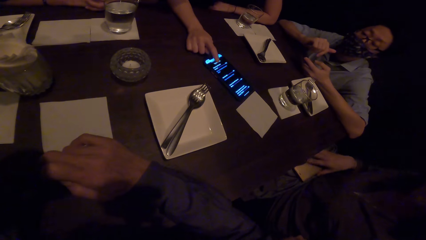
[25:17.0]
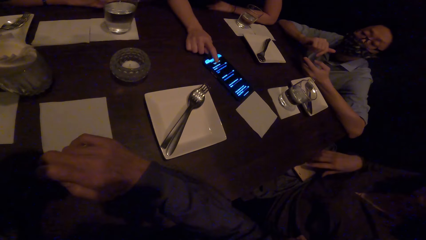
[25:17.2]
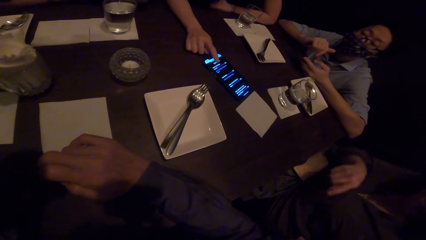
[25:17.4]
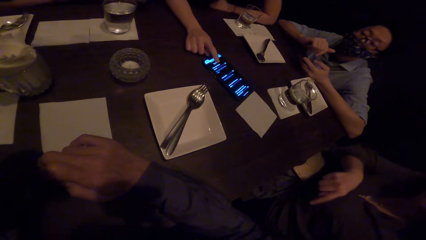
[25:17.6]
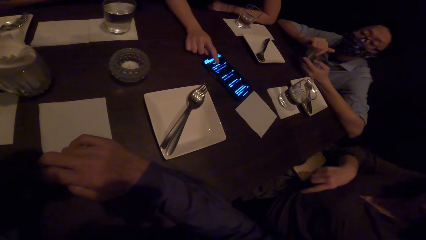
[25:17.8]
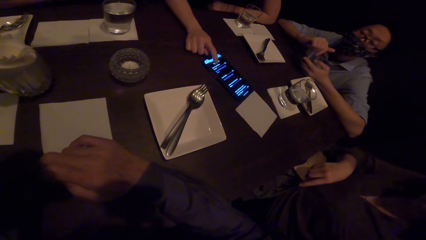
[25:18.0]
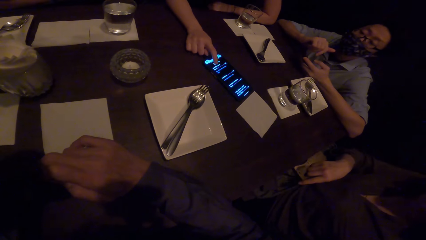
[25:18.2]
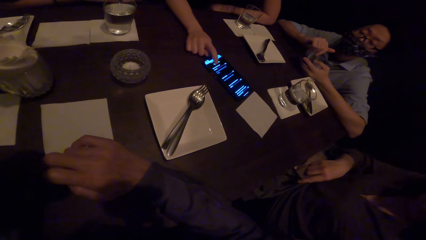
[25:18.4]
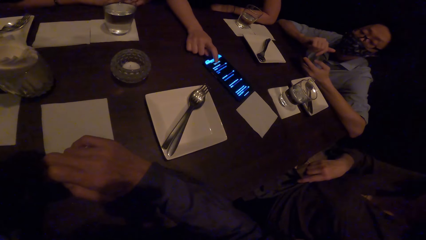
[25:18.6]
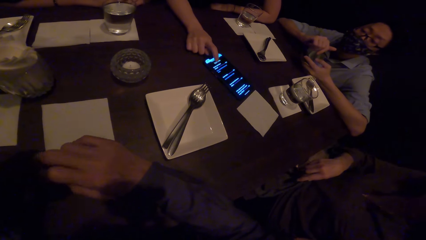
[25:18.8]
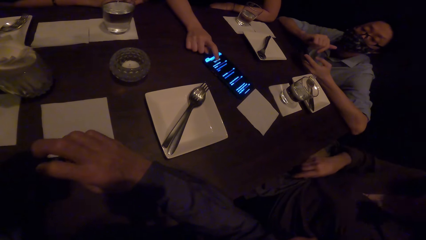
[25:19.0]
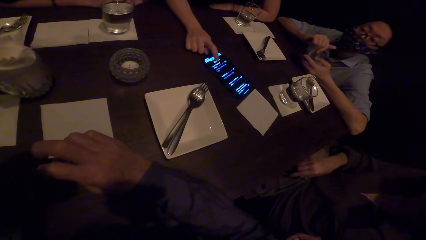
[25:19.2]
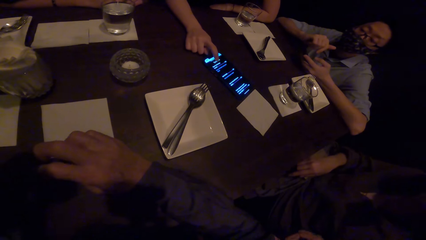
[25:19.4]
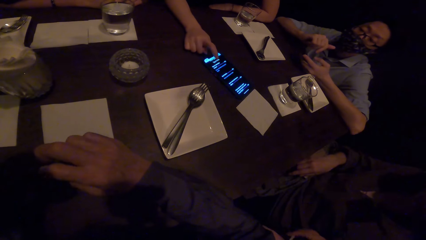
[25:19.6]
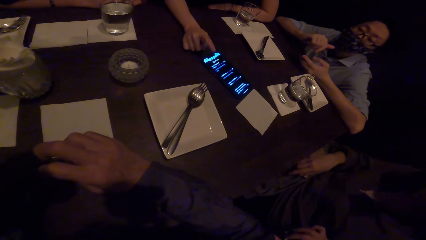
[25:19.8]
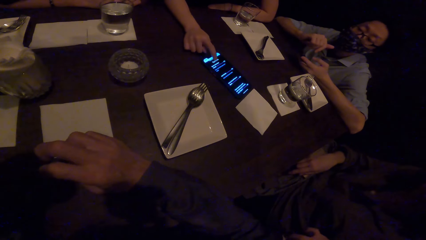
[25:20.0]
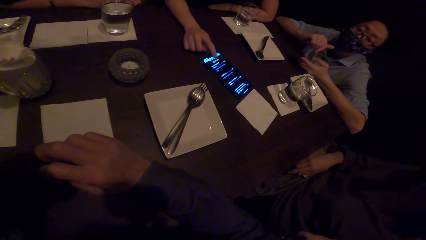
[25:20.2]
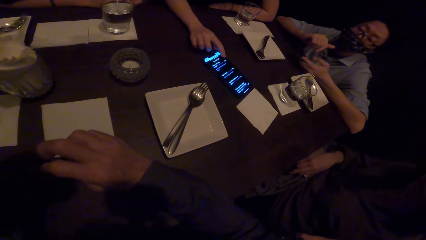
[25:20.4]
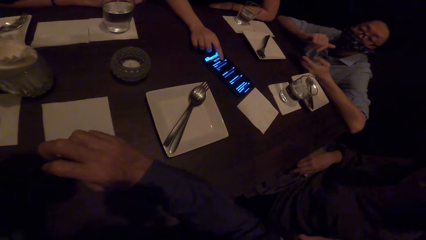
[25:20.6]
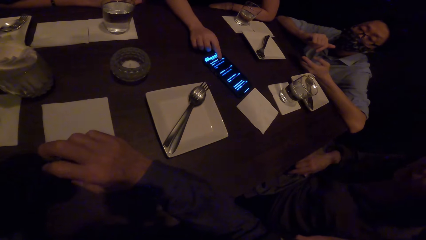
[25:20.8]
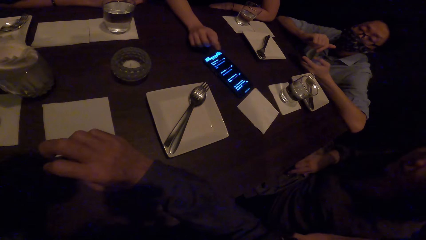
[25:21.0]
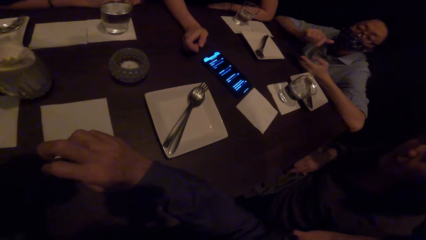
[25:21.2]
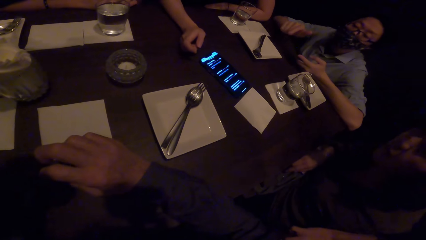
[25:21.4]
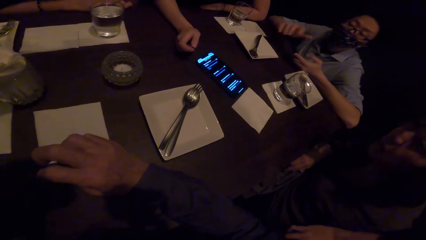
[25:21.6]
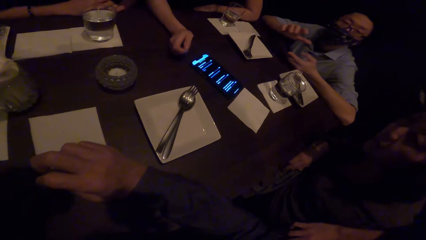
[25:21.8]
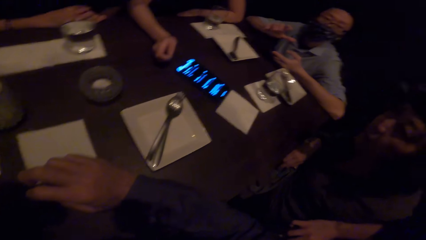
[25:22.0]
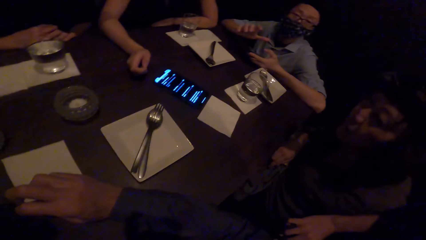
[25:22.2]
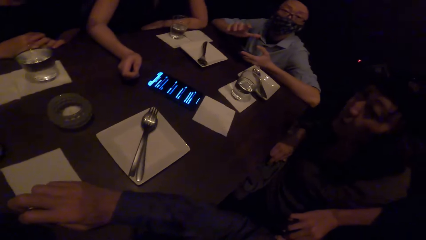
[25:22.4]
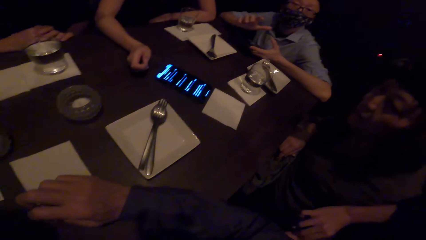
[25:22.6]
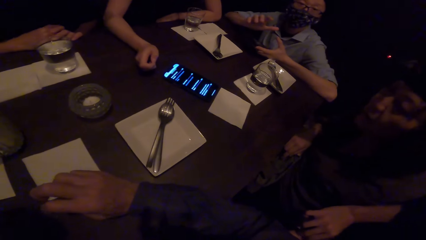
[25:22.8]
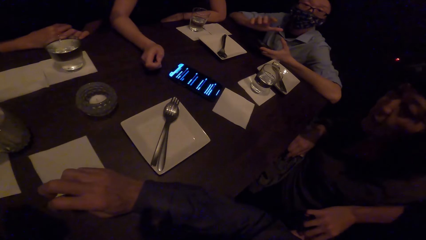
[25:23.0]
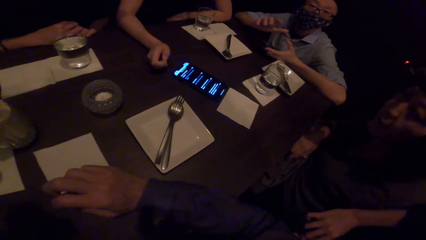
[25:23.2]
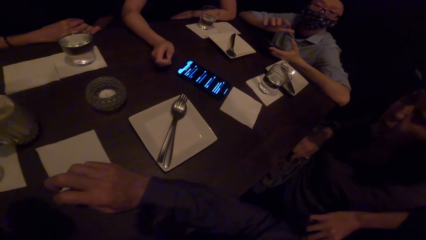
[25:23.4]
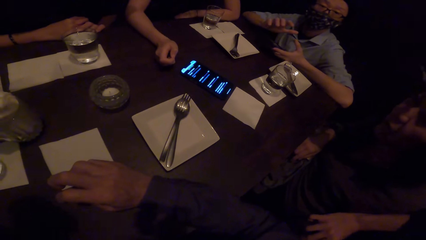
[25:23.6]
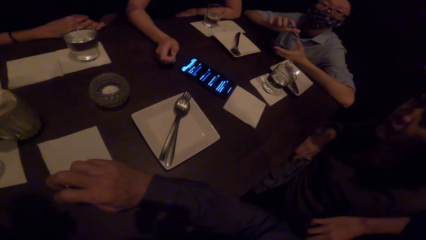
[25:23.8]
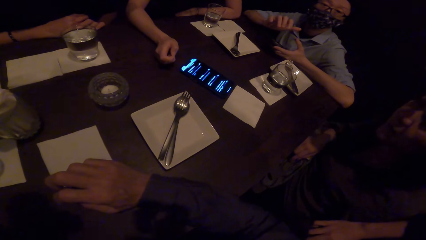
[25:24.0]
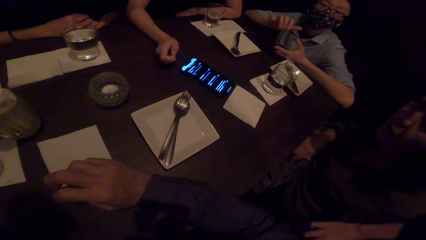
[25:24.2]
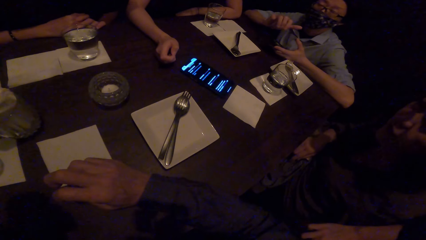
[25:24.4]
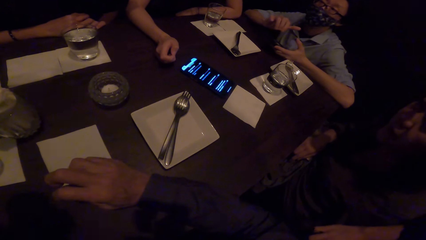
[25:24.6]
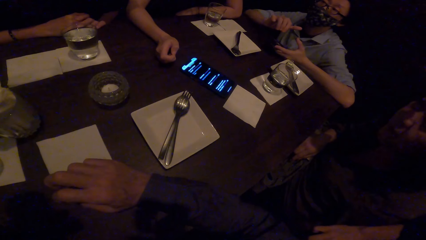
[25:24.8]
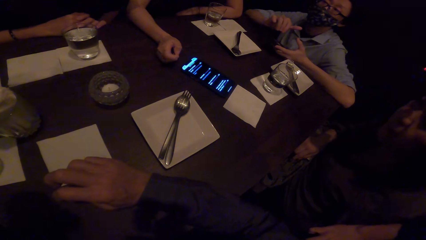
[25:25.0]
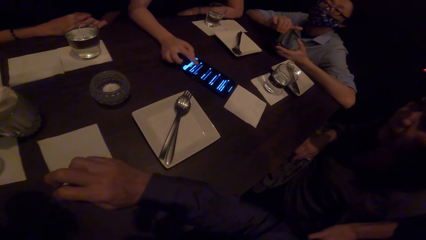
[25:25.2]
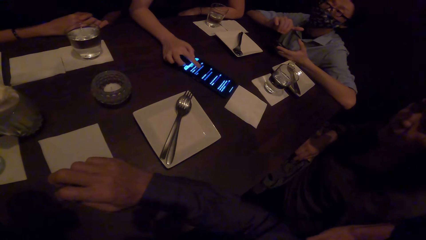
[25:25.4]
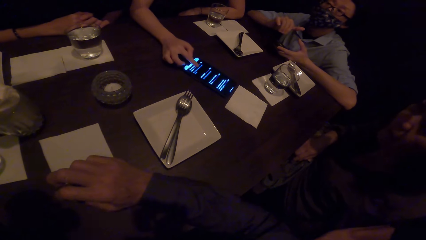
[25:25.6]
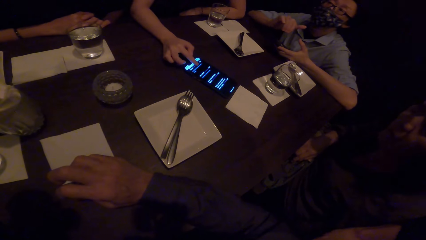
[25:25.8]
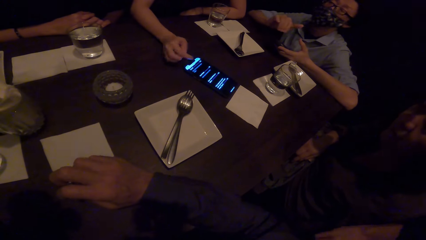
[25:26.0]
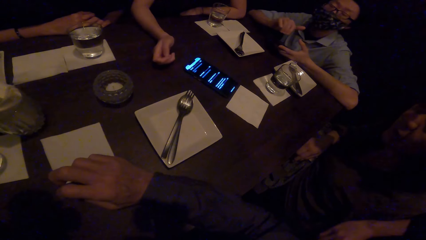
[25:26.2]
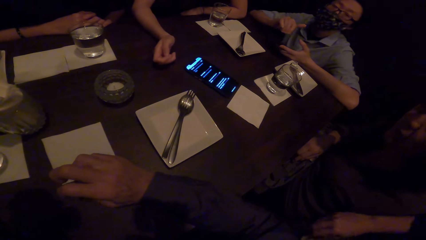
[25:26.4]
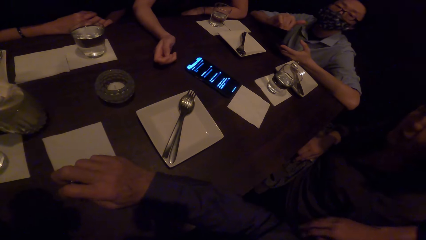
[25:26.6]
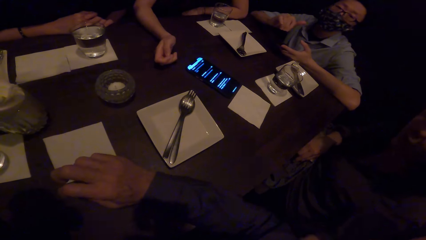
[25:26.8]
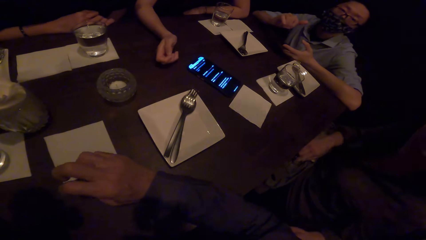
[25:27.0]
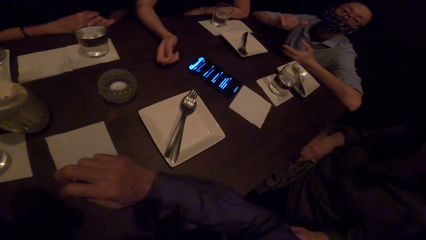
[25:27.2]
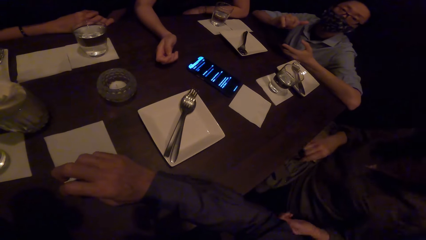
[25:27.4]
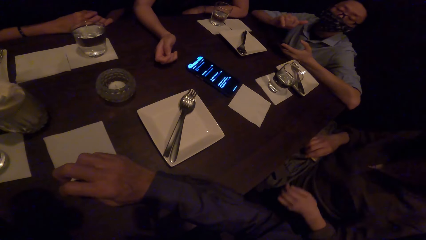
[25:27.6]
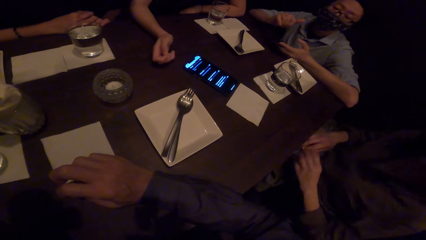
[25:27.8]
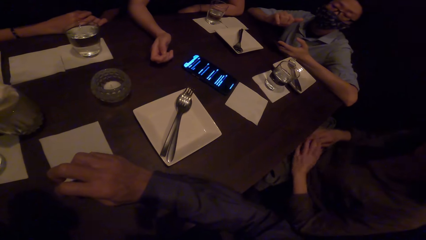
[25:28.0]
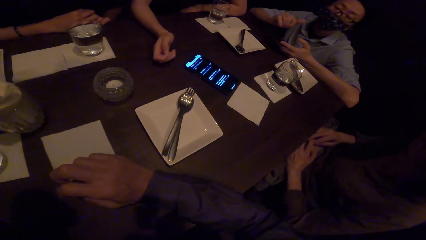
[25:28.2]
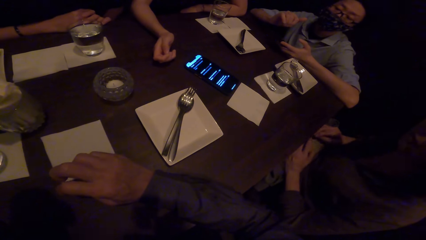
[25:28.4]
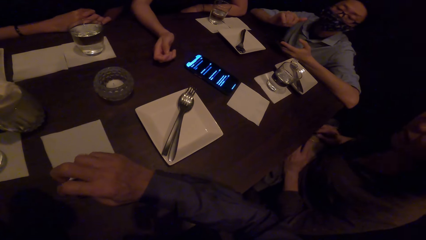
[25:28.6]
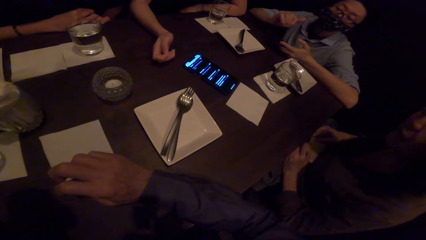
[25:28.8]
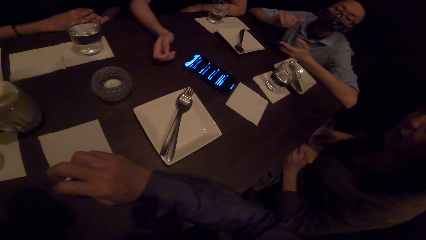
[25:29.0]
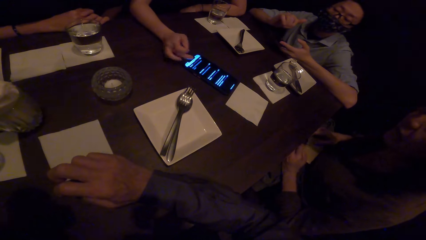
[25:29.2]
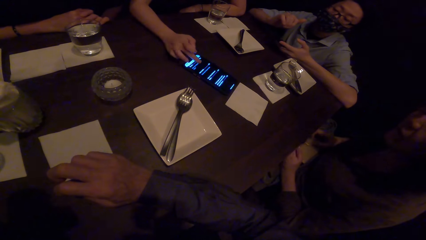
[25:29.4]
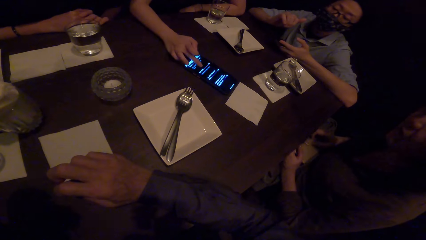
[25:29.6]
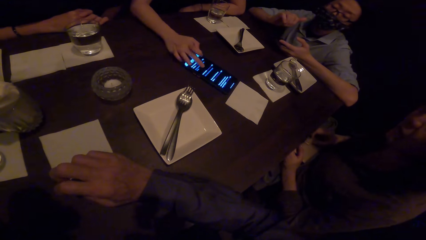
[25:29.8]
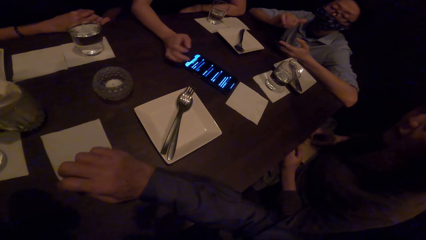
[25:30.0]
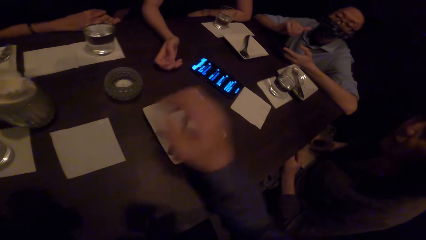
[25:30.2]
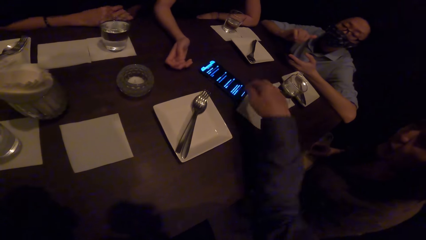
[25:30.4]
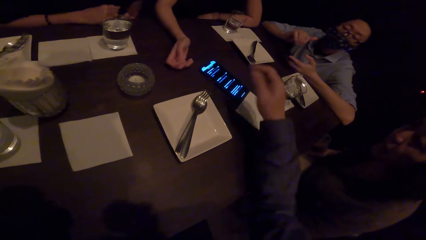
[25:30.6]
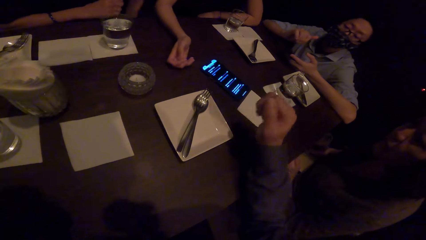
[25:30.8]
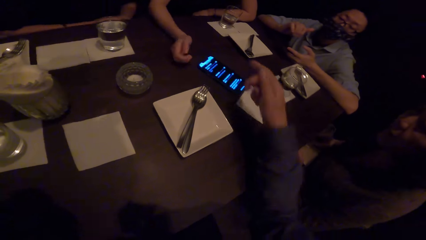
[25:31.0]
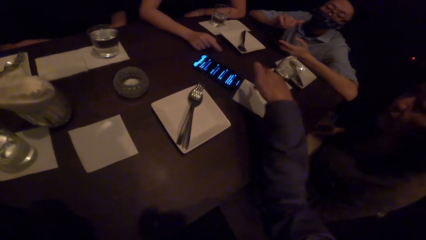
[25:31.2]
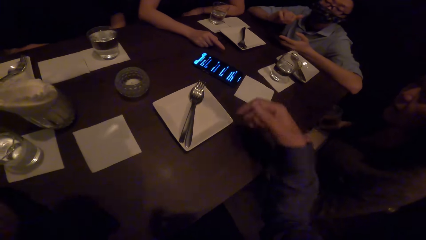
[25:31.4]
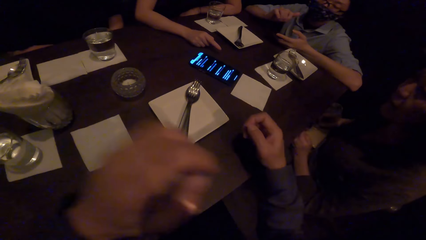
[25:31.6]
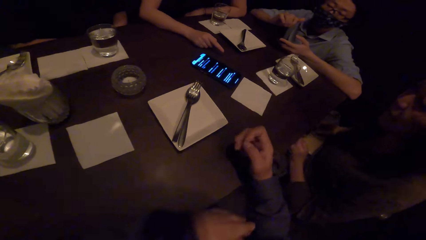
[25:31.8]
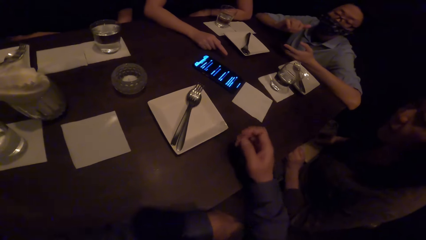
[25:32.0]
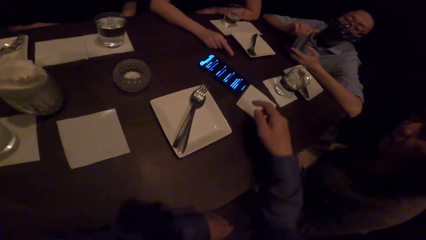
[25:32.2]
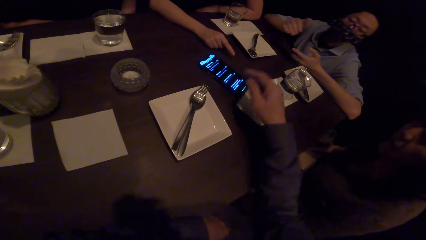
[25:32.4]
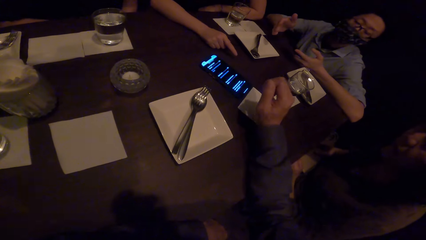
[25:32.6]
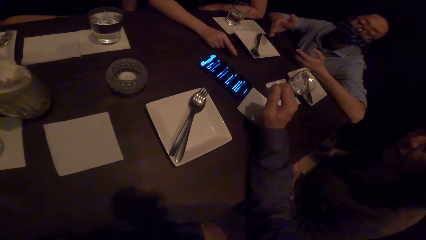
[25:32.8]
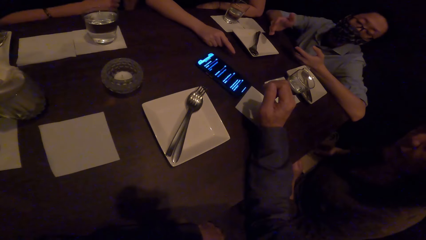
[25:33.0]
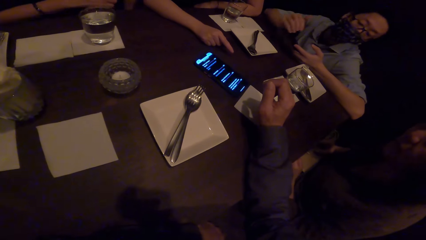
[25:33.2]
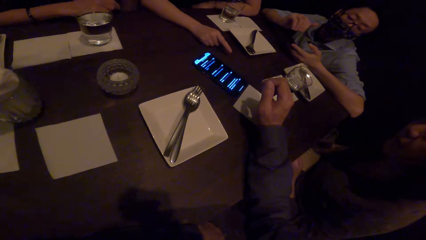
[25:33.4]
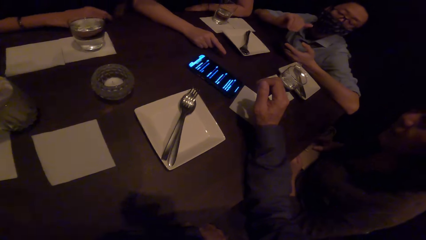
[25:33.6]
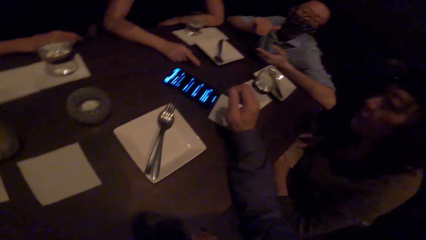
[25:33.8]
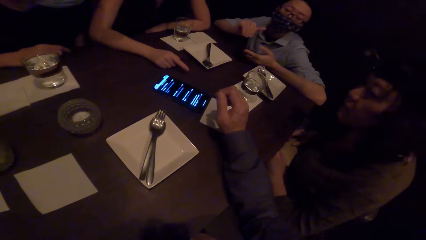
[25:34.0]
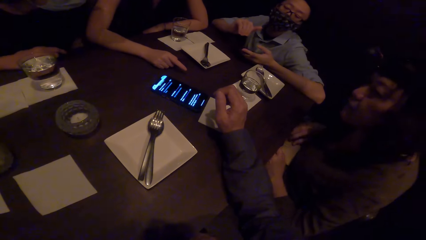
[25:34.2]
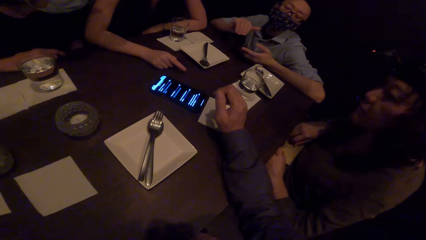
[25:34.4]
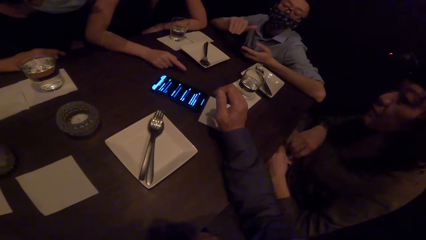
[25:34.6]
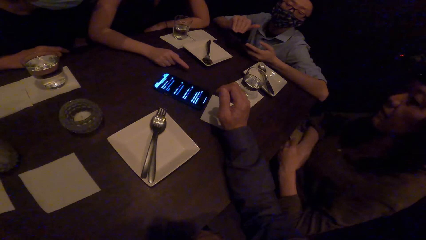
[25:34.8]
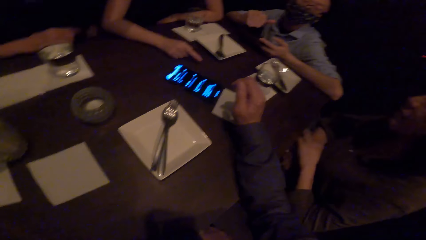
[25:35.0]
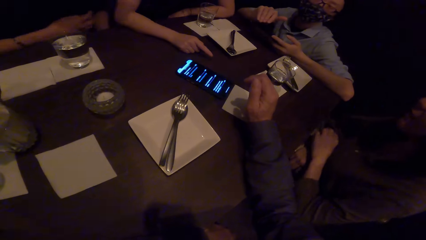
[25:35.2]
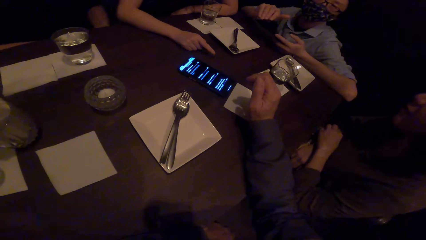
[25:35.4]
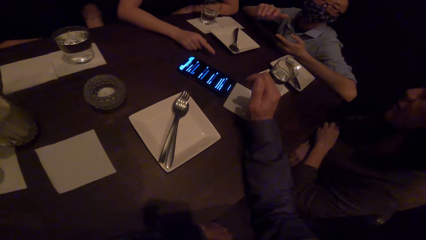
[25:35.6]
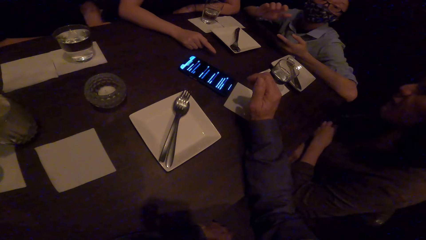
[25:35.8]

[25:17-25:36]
A lady operates the phone on the table. A man gestures and converses. The lady operates the phone on the table. The camera wearer operates the phone. They touch the phone on the table. They operate the phone again, and stare at the phone. The man gestures and converses.
